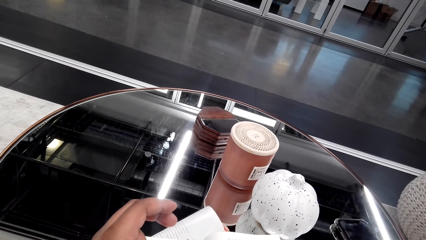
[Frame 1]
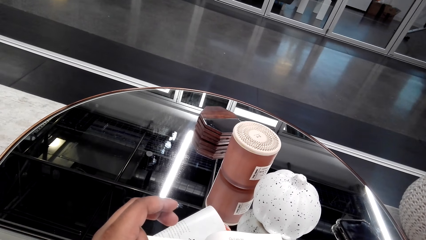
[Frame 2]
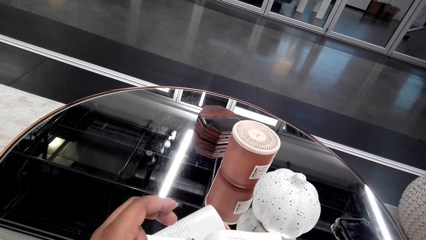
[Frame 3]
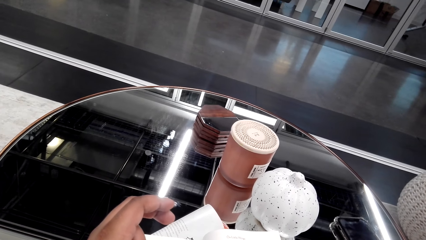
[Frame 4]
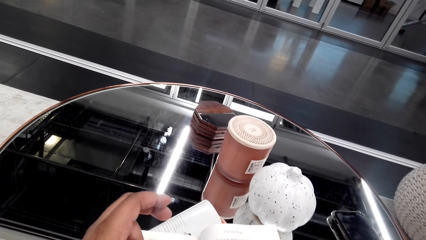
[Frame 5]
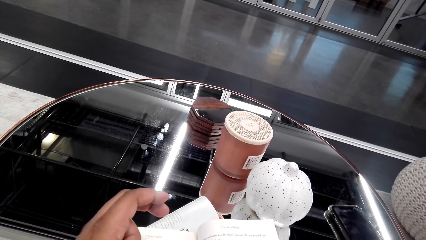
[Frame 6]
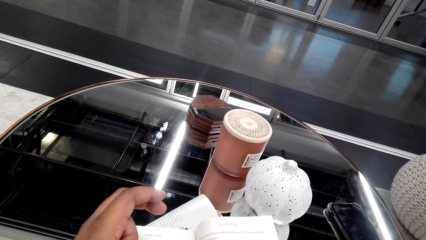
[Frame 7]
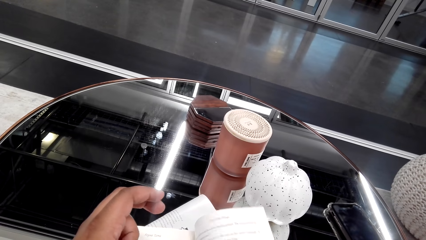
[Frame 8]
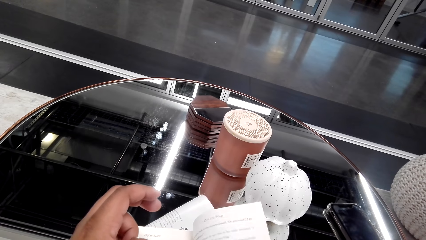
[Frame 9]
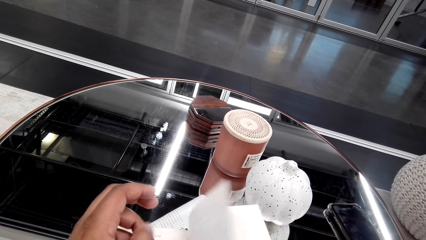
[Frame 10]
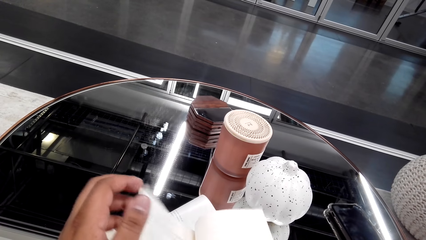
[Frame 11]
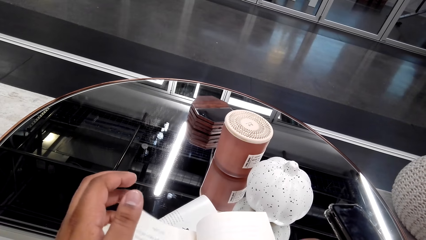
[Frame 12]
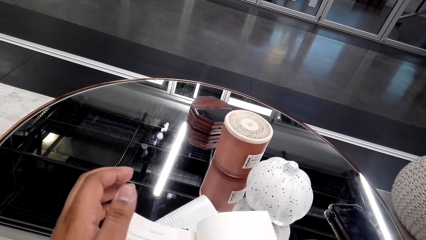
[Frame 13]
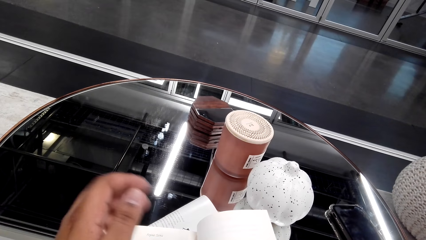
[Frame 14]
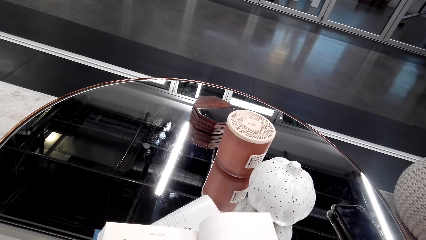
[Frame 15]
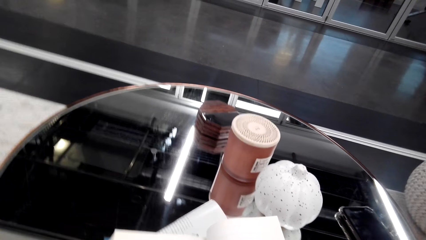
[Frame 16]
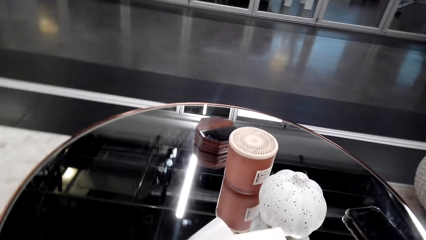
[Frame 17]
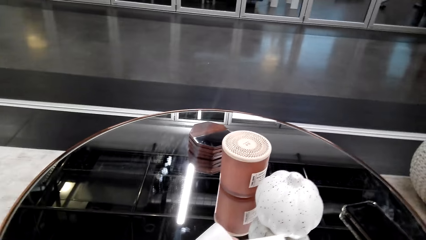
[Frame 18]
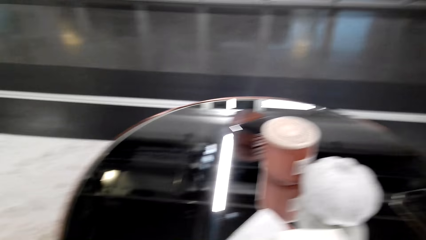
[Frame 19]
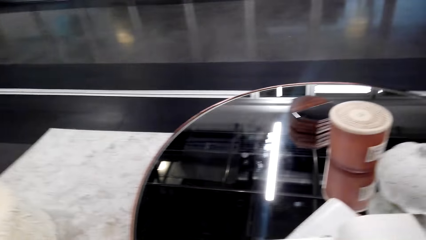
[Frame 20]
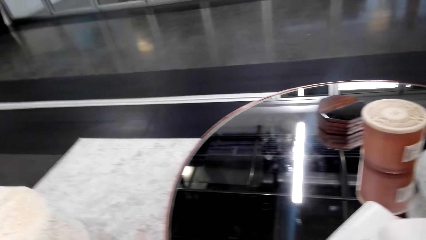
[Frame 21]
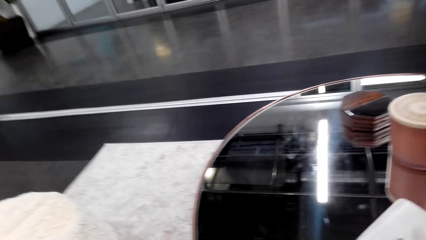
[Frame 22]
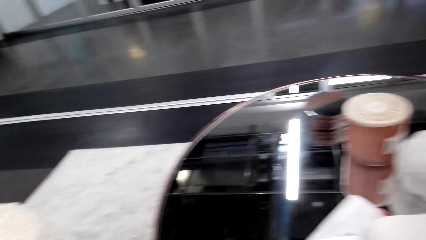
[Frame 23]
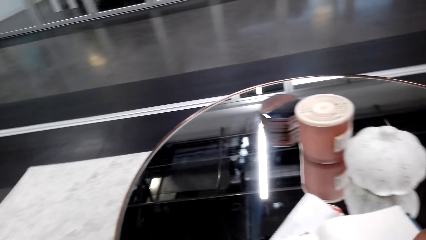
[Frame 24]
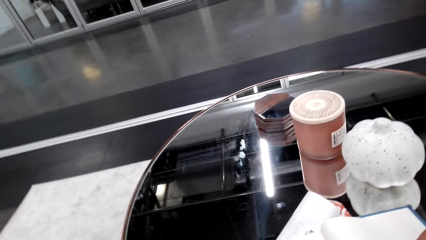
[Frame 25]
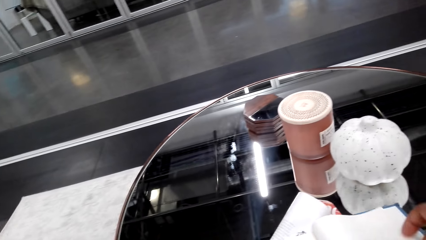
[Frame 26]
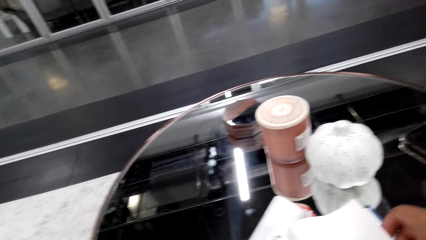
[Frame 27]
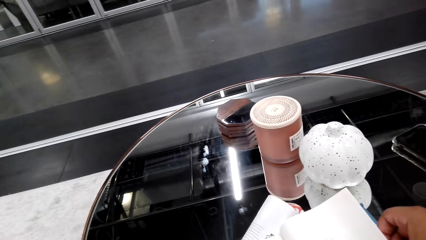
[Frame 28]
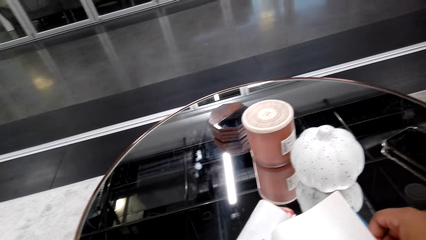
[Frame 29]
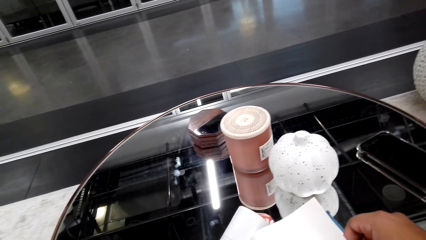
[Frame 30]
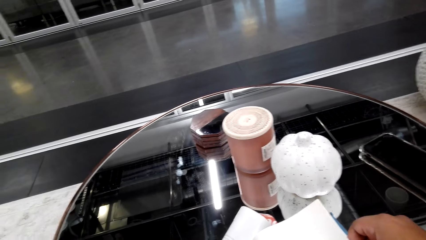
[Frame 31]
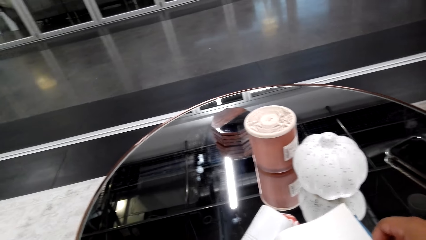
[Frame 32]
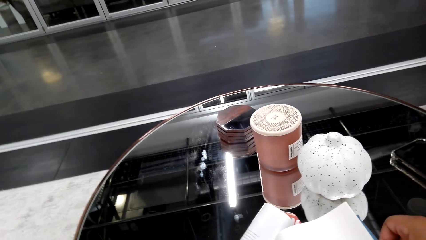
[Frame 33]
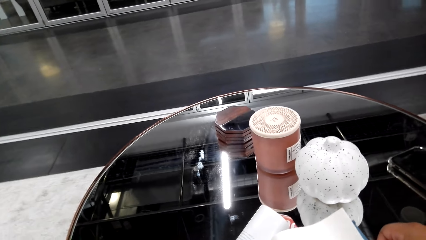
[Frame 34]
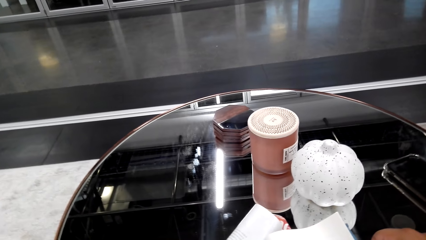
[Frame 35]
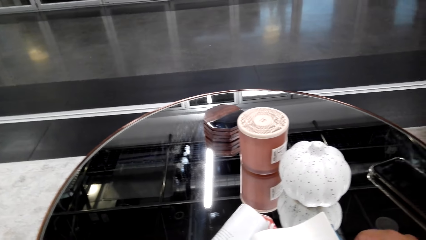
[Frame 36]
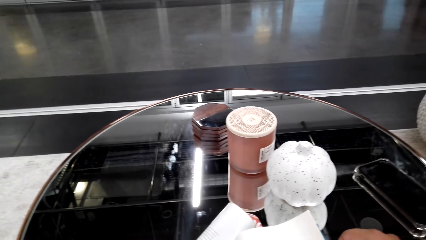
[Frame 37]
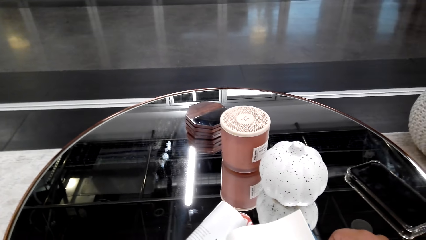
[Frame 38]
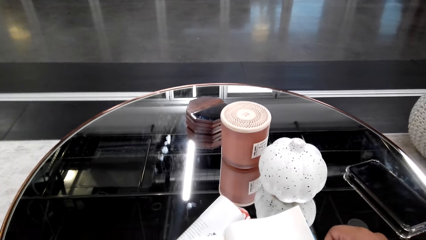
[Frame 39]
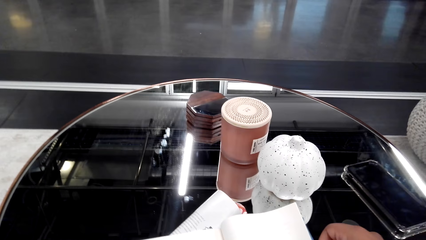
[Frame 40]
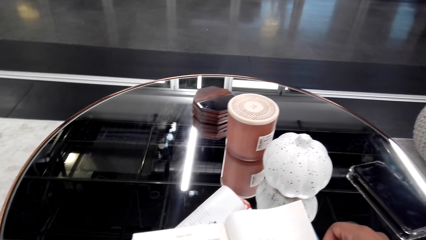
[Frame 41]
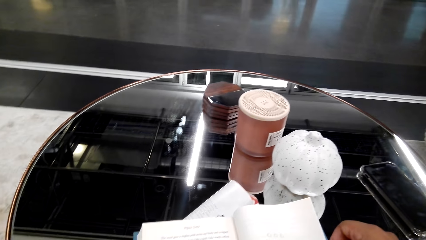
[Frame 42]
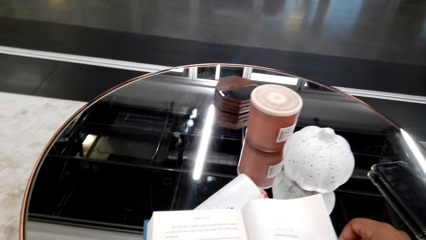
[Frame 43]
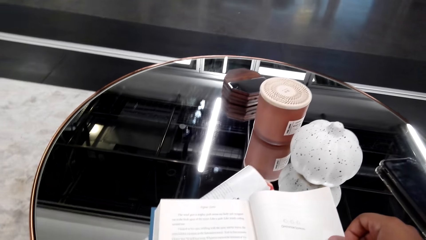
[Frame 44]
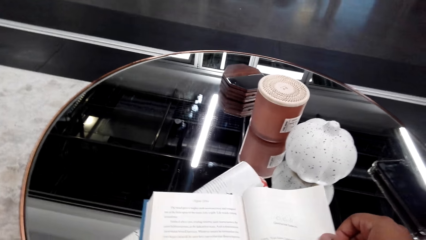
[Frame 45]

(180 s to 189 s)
The camera wearer flips pages. They read a book.

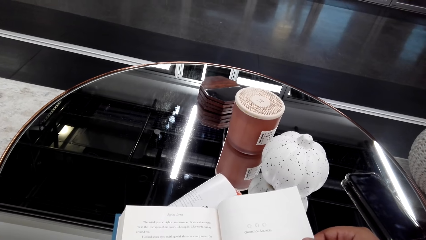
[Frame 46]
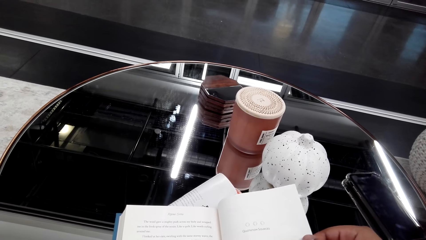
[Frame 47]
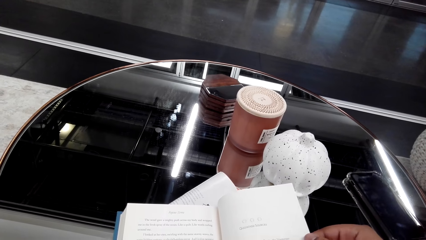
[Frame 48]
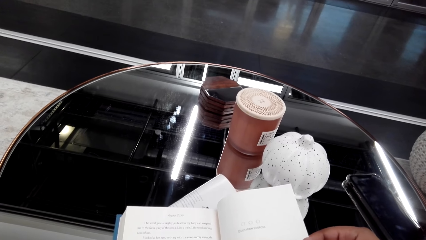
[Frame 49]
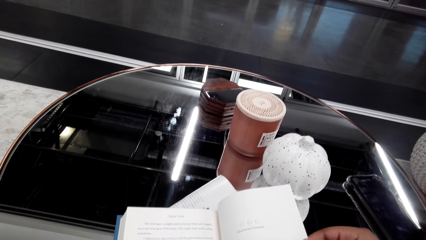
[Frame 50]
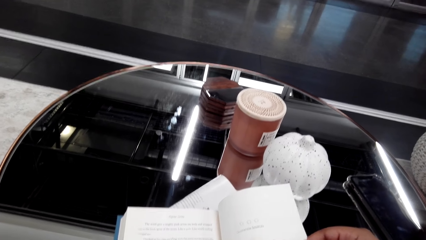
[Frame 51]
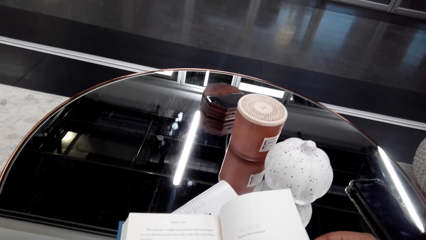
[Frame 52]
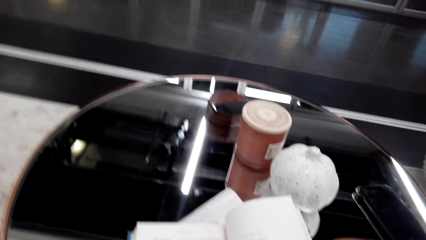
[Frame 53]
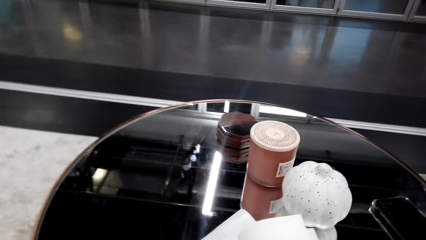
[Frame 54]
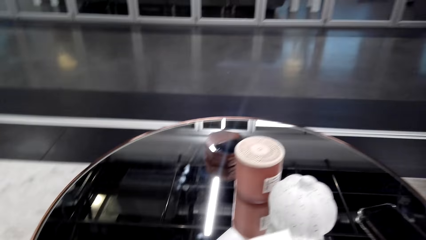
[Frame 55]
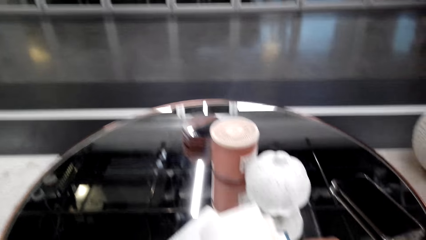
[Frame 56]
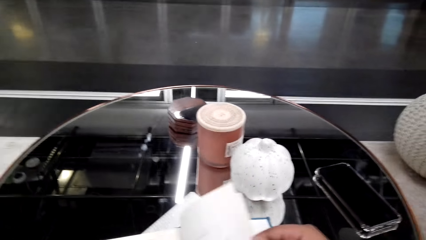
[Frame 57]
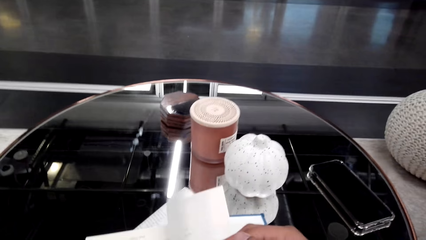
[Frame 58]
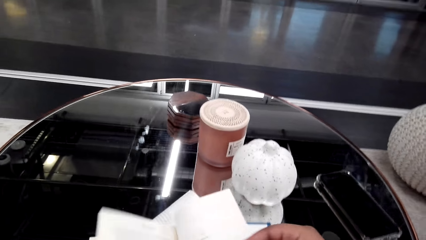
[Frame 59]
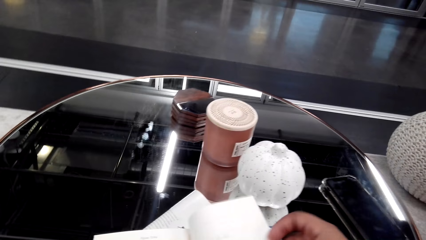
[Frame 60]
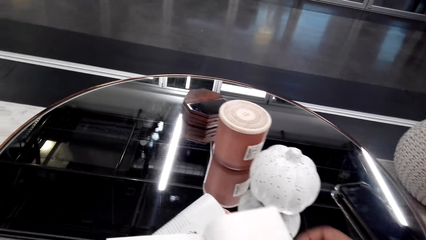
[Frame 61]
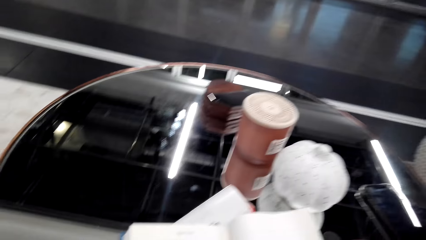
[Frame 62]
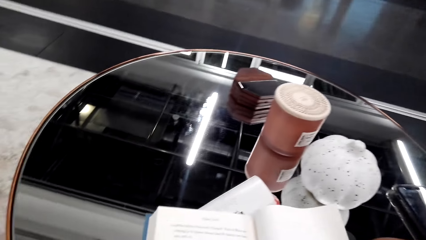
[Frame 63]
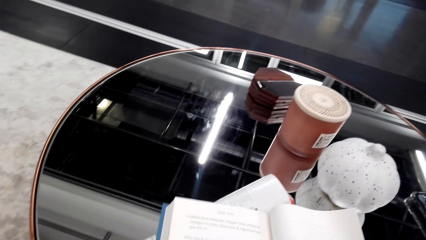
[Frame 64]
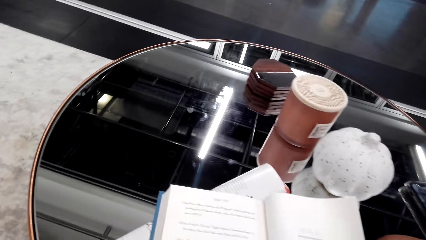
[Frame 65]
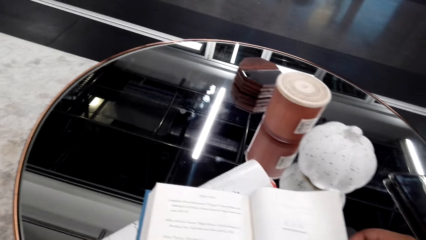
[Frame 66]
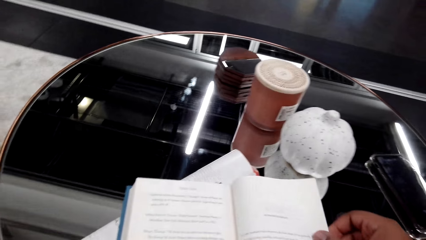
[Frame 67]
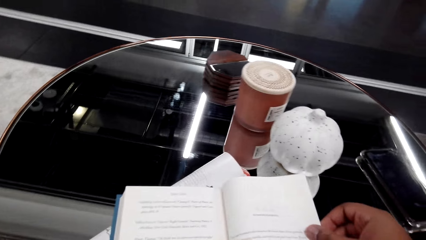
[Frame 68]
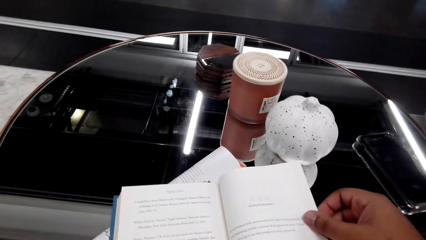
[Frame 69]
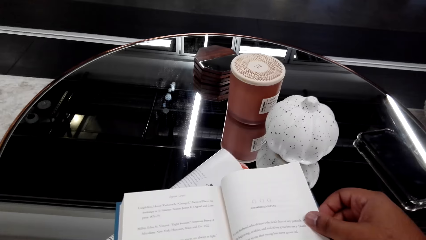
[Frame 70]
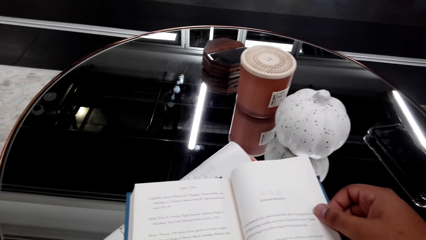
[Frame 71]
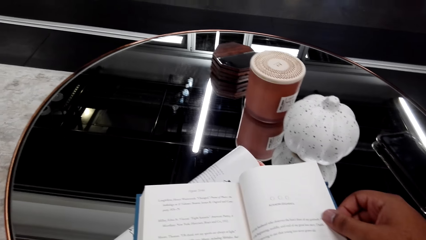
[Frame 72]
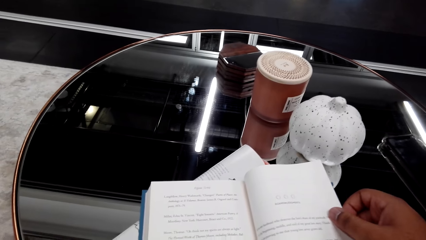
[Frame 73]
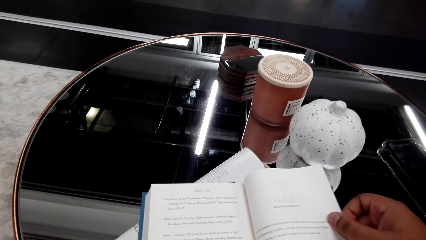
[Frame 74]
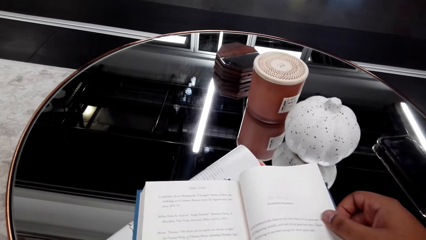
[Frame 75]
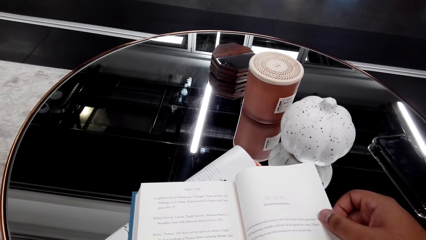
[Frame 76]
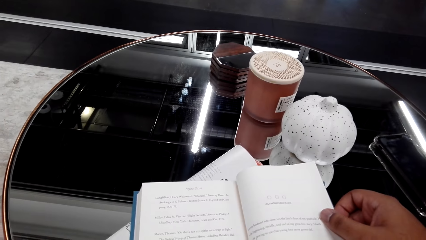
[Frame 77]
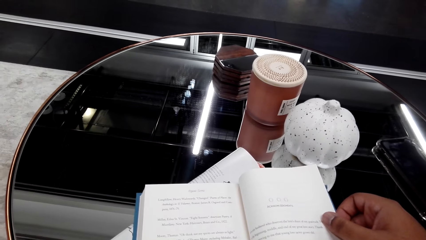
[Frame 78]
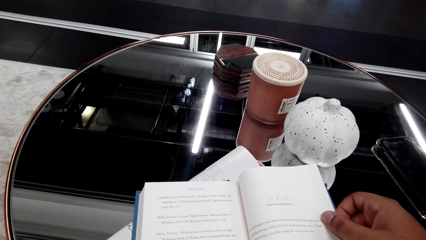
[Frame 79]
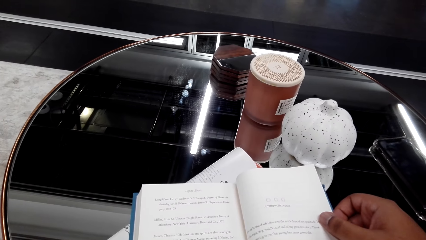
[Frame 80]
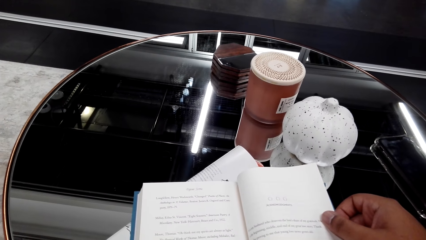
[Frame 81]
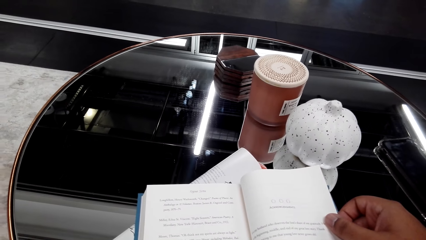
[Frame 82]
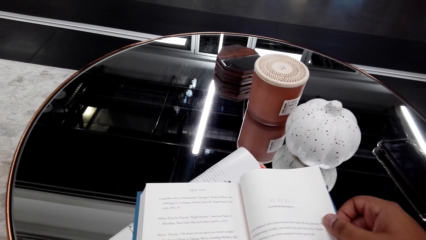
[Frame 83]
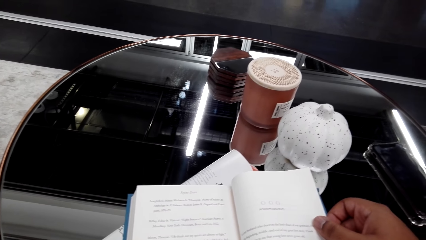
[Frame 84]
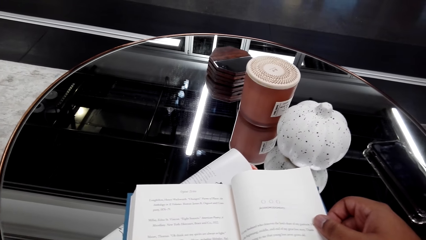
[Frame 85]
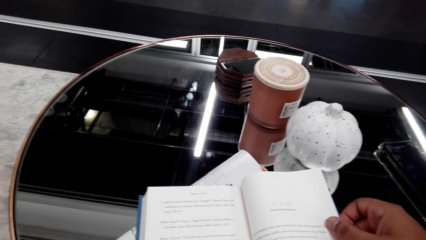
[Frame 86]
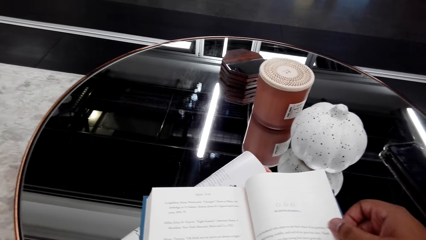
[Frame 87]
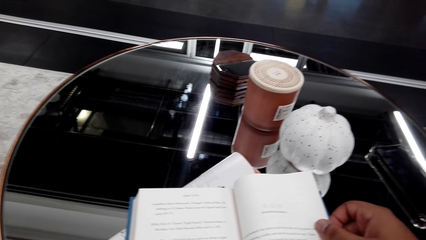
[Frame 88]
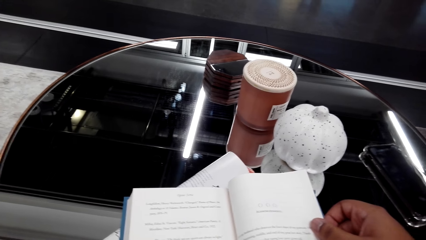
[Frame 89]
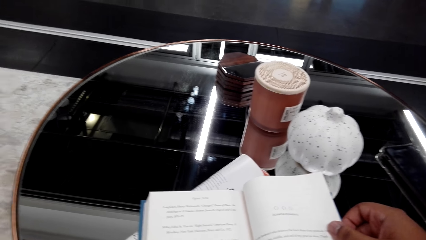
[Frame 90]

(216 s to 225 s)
The camera wearer flips pages. They read a book.
